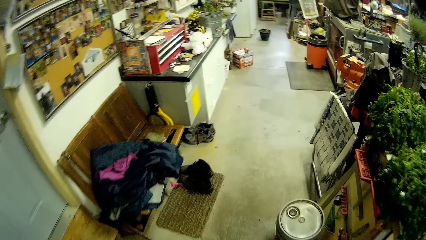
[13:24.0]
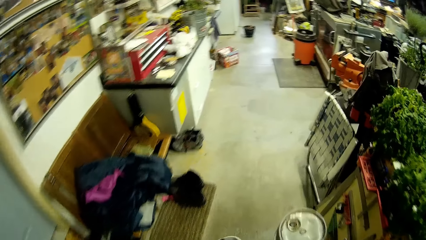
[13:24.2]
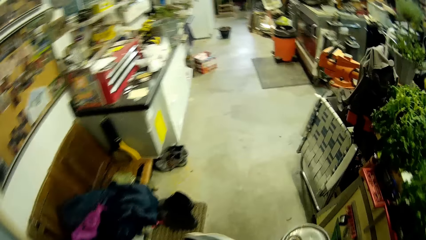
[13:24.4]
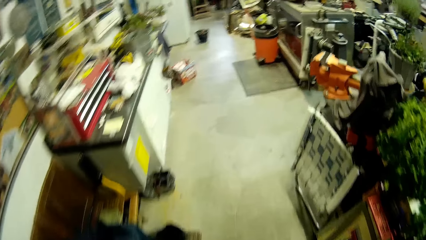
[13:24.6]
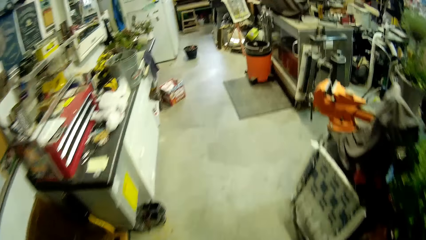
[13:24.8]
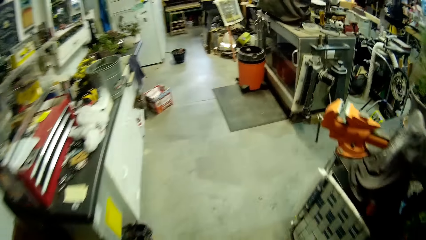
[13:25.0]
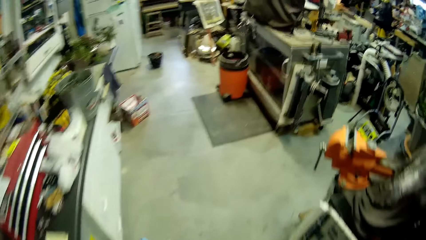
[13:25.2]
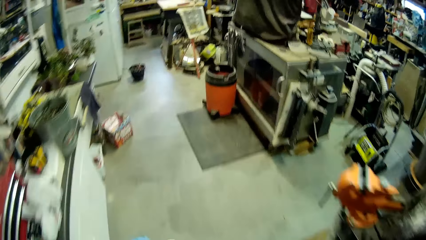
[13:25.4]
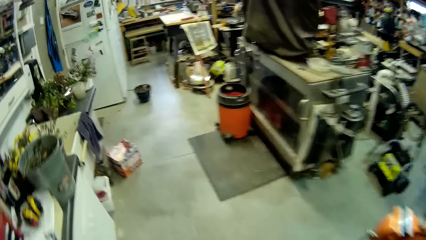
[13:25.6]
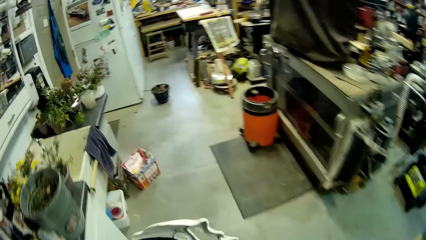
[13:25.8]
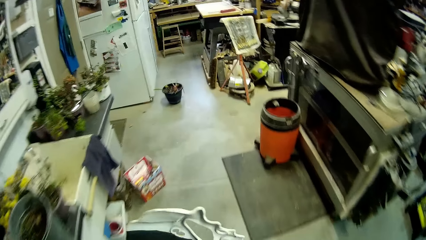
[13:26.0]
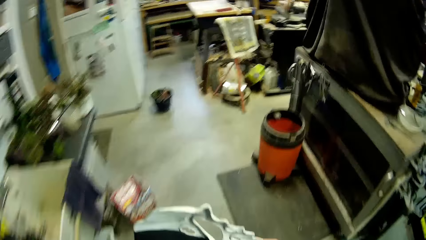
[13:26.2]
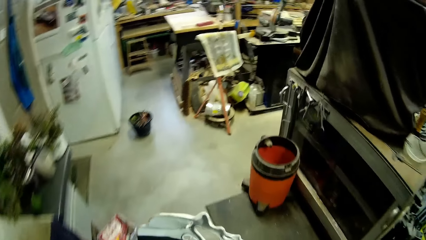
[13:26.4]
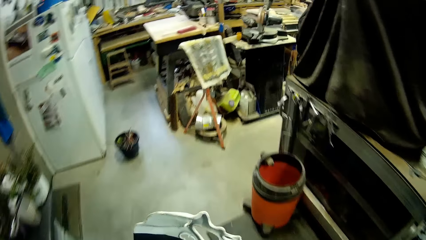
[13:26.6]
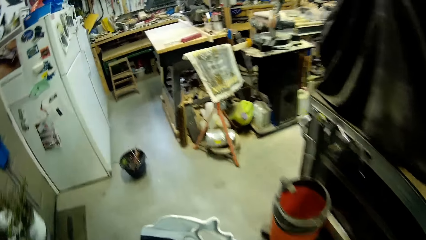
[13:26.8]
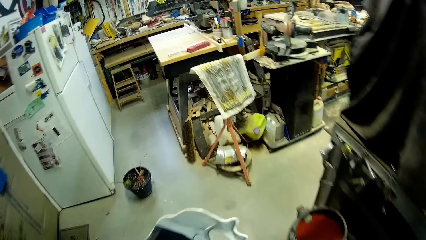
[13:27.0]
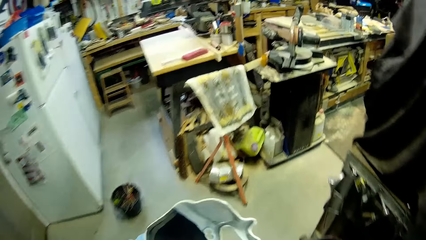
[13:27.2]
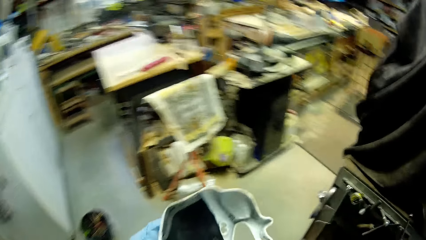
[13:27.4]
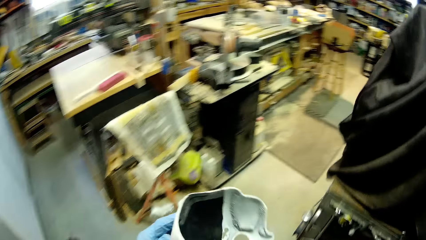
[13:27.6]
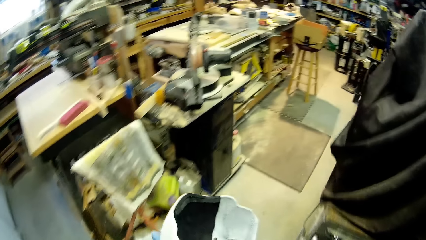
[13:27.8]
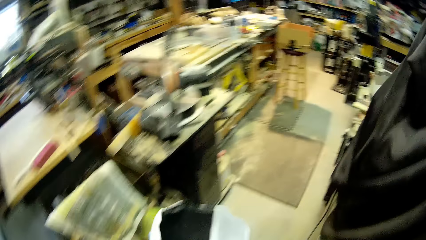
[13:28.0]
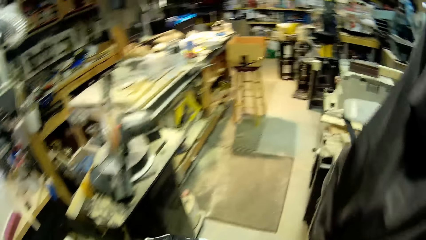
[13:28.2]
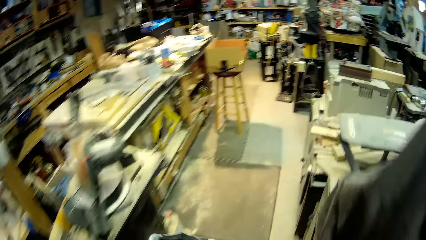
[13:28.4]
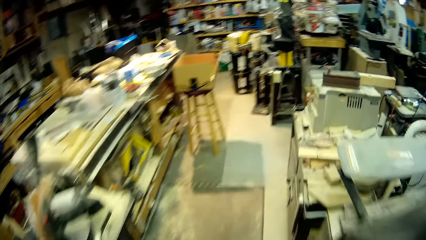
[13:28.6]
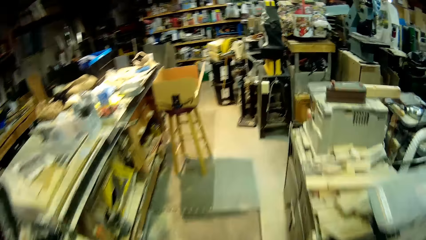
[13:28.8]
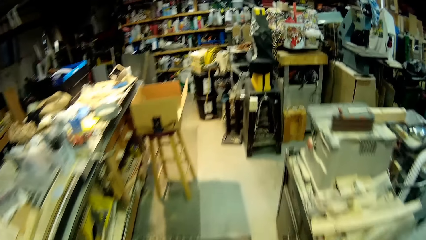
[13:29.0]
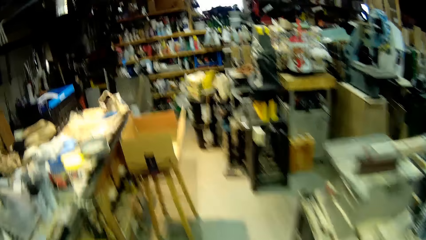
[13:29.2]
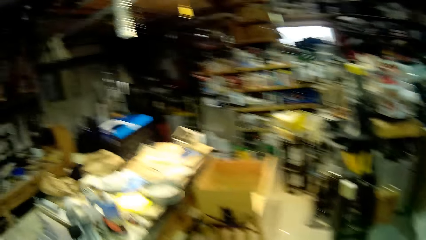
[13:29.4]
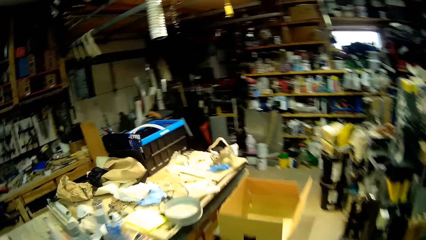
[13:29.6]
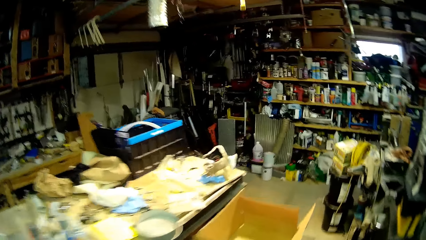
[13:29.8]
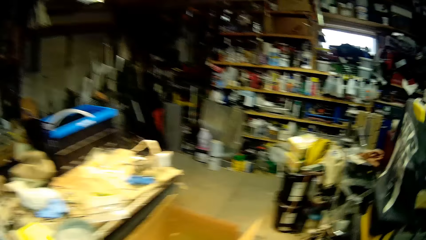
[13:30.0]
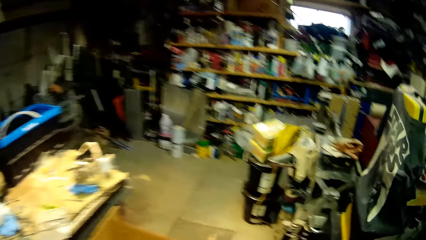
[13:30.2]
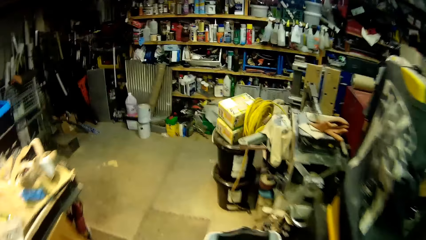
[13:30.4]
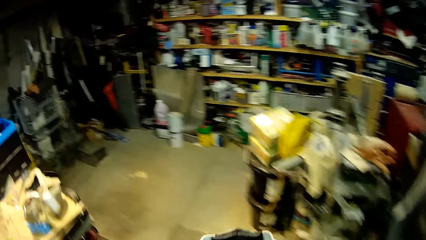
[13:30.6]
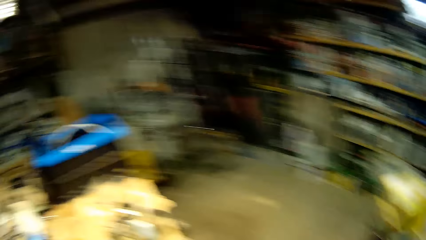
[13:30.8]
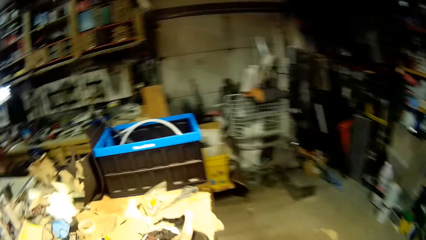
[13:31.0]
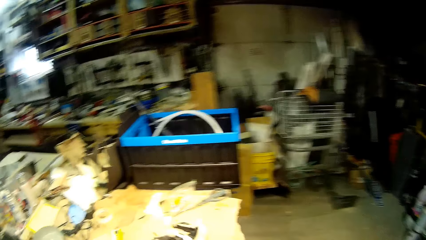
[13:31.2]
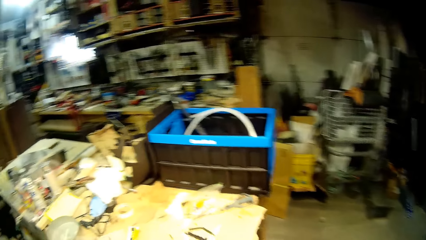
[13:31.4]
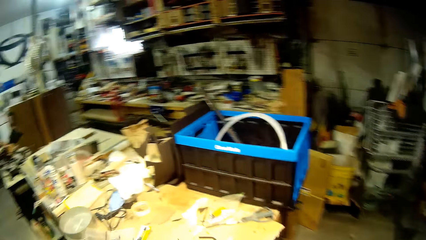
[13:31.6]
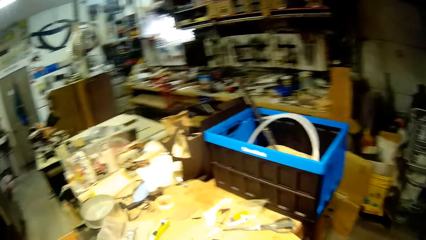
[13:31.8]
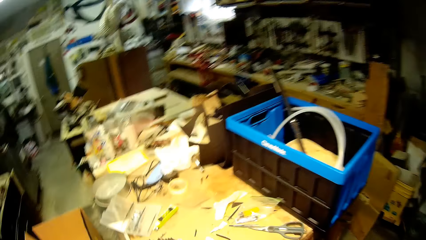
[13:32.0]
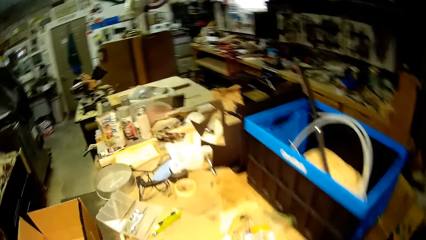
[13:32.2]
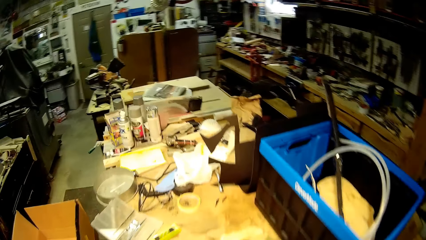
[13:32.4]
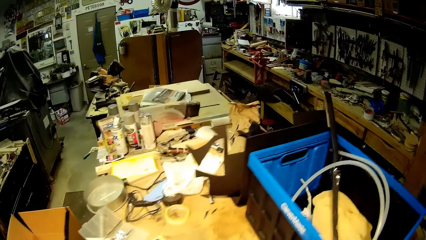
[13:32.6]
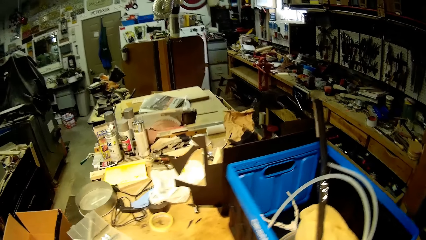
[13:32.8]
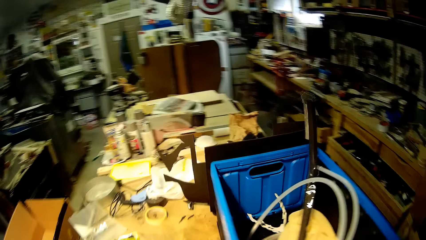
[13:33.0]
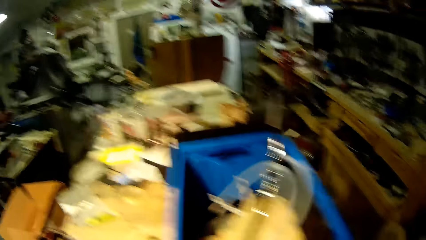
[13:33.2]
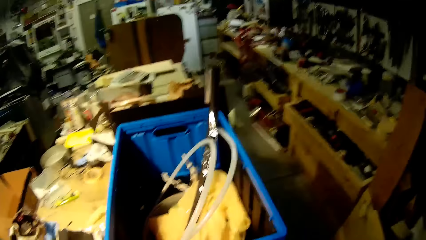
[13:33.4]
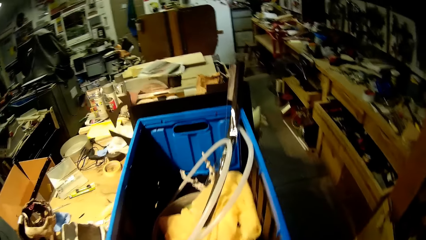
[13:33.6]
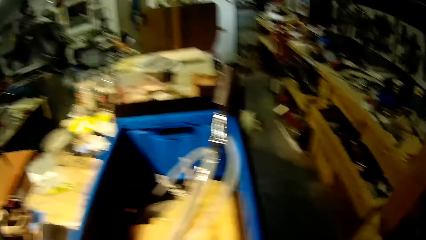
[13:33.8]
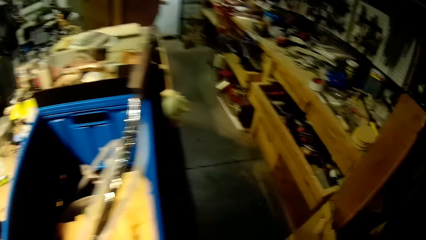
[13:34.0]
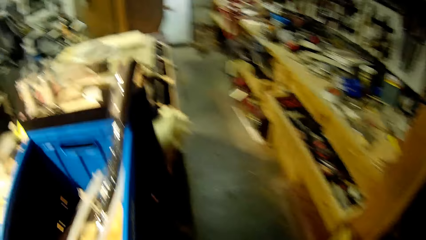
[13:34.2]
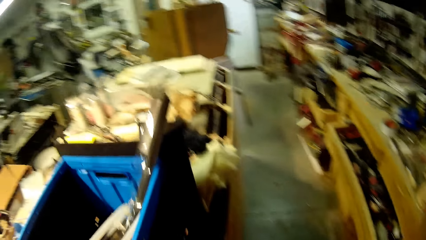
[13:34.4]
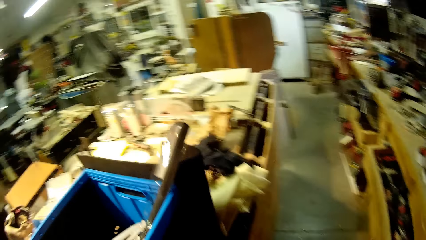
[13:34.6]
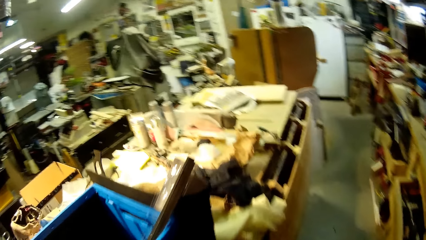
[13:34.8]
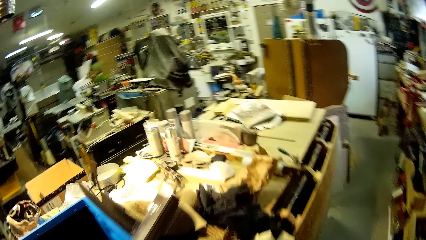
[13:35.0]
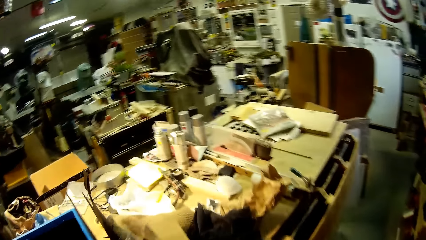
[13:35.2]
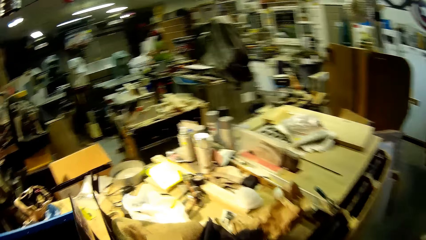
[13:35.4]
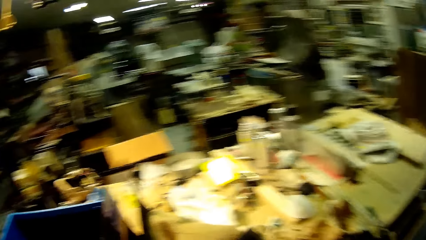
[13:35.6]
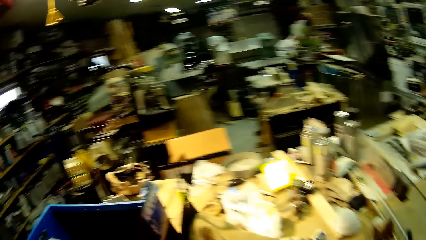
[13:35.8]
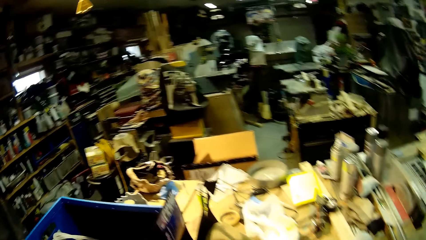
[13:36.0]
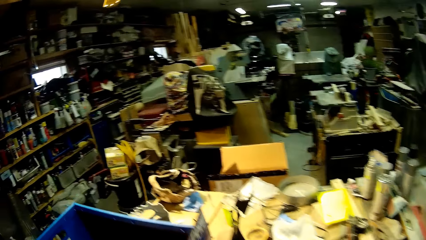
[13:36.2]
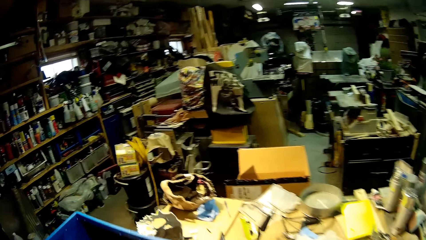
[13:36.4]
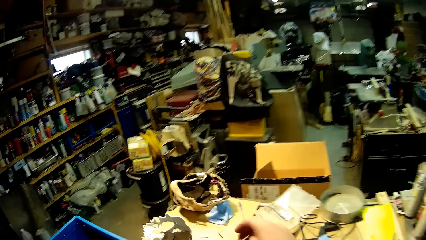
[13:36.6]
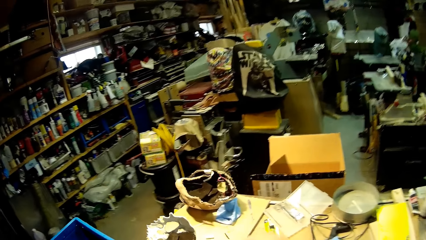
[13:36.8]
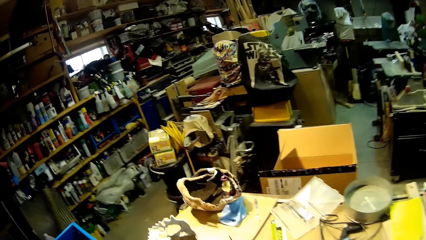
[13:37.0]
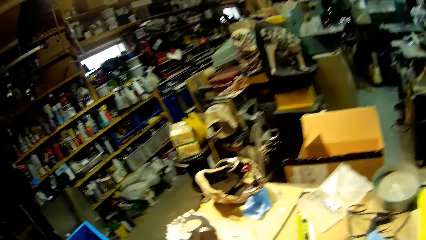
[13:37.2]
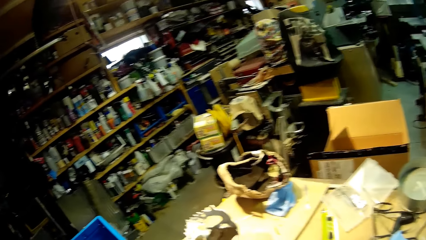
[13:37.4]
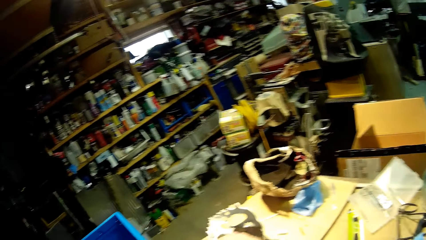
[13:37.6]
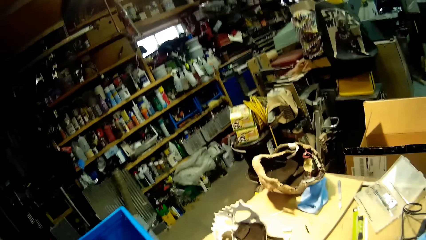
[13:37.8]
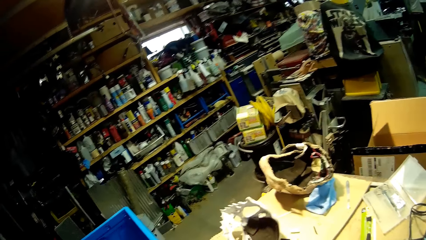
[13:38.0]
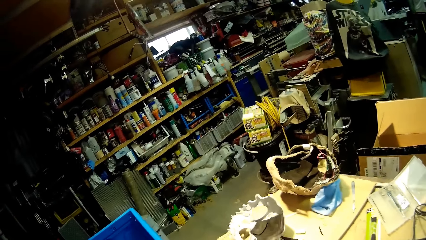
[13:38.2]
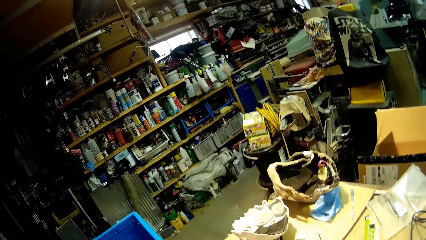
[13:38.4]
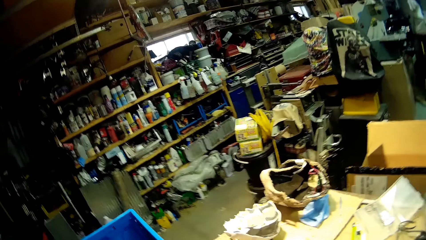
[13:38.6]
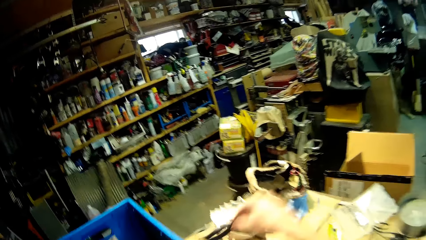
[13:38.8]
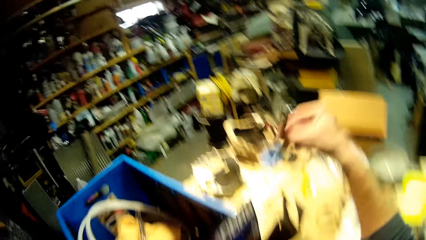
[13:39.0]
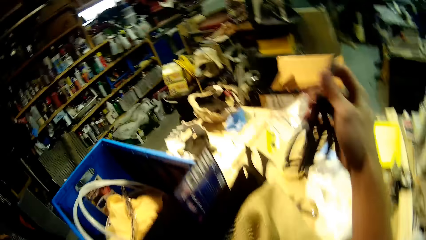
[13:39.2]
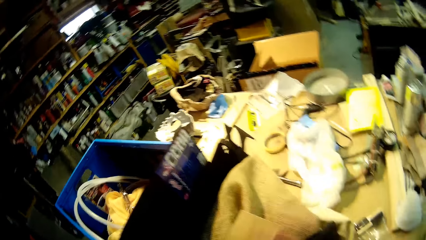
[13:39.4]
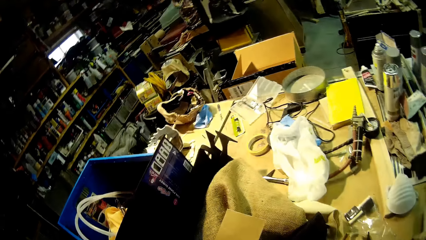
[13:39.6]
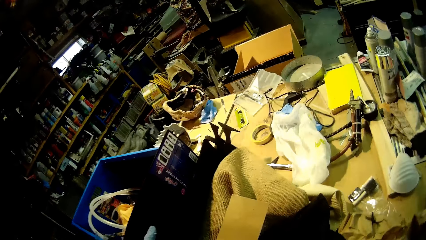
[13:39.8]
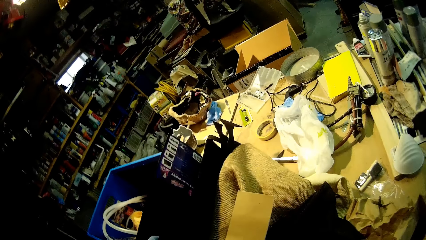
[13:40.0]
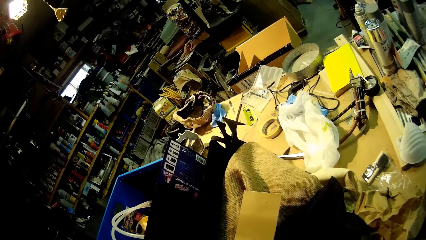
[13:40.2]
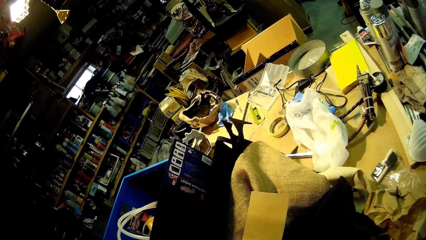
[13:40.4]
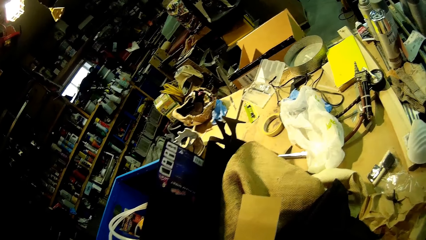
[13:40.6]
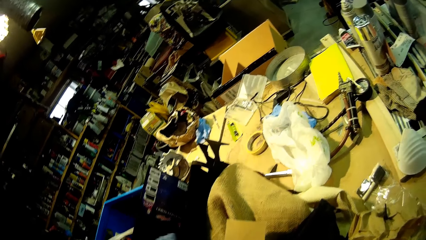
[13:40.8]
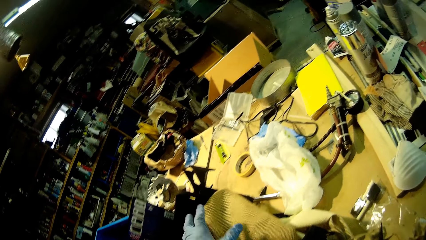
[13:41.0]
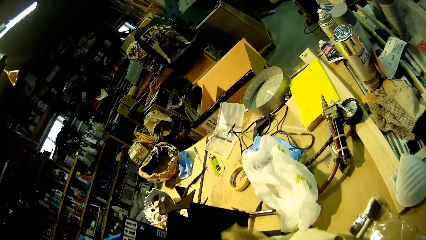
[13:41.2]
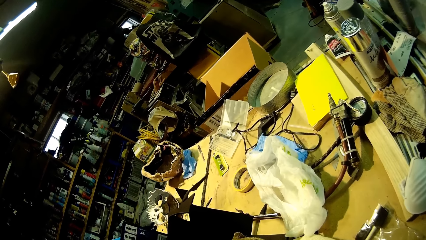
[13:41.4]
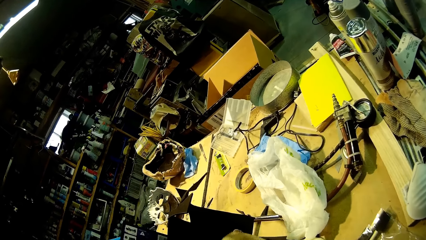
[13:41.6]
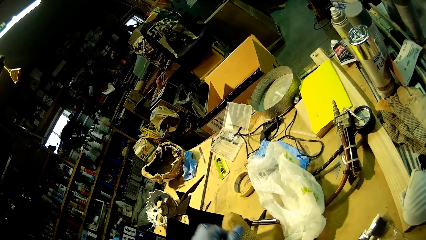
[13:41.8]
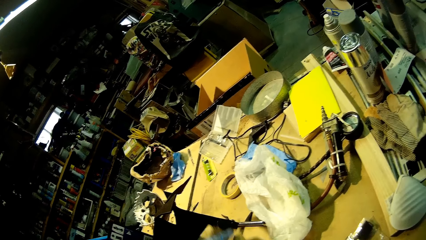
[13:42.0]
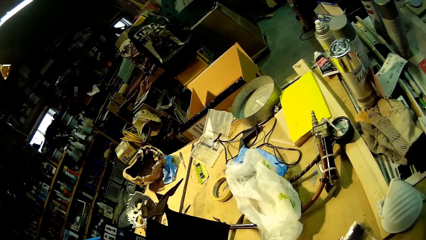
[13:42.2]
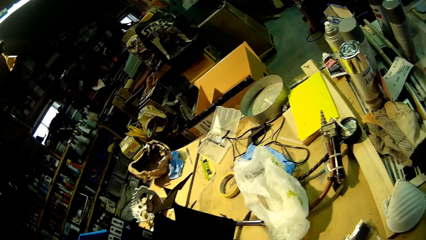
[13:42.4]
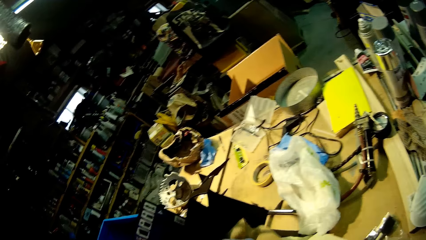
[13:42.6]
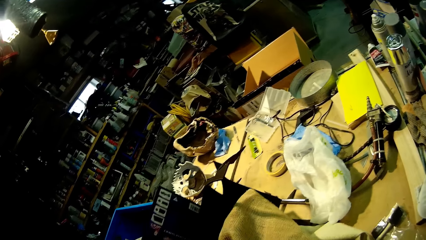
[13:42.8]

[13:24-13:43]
The camera wearer walks around with a helmet on his hands. He places the white mask on the table with his right hand. He walks around the table. He stops near the table. He picks up the scissors from the table with his right hand.
